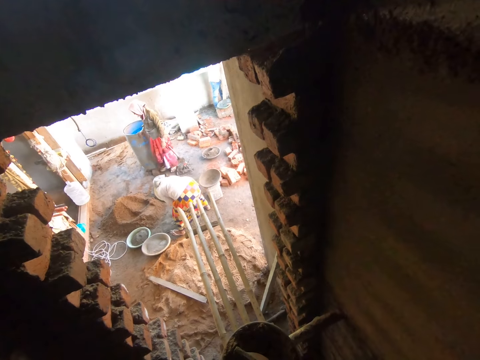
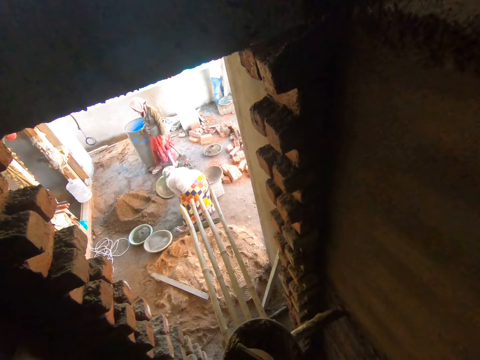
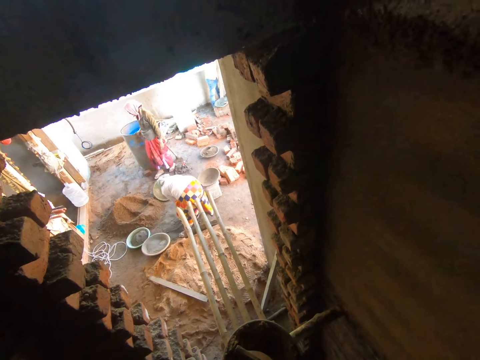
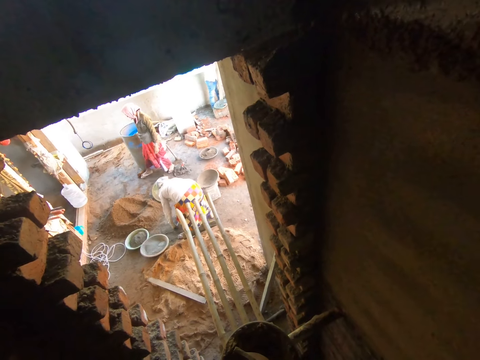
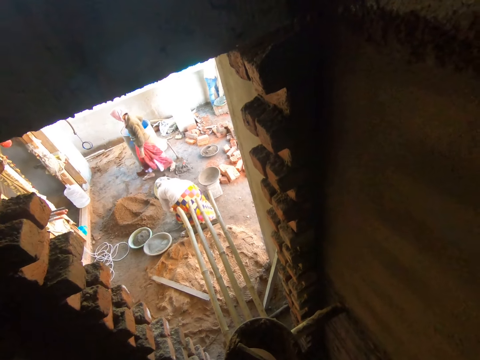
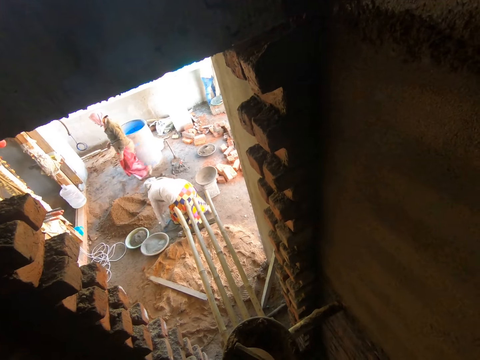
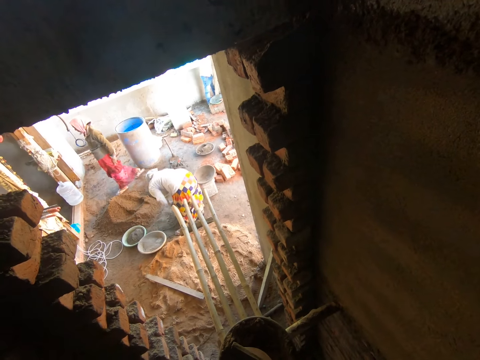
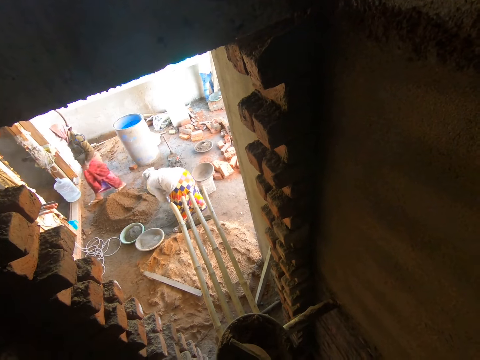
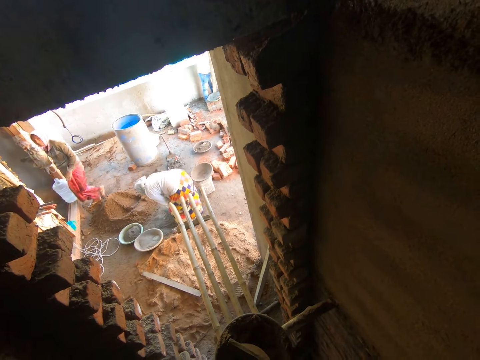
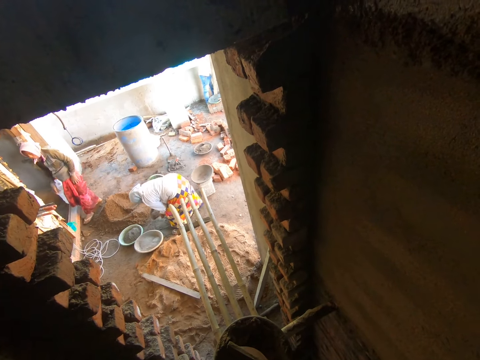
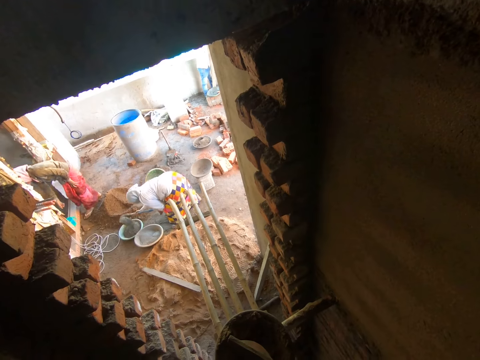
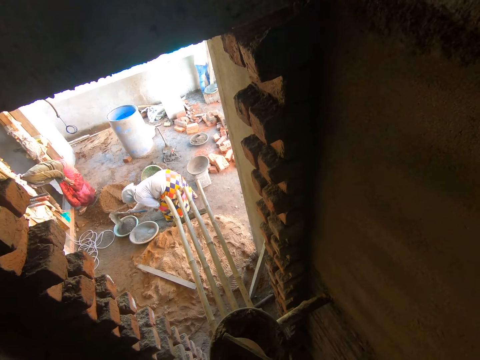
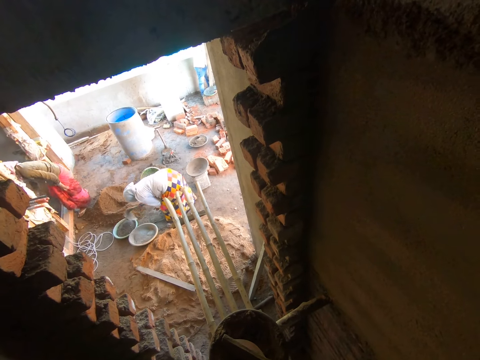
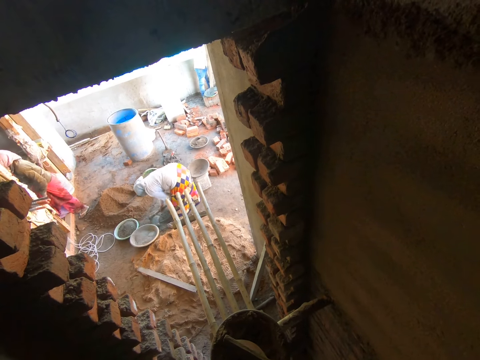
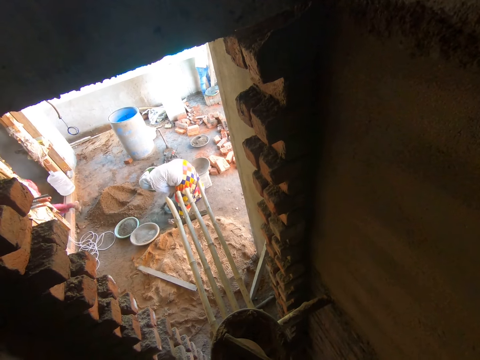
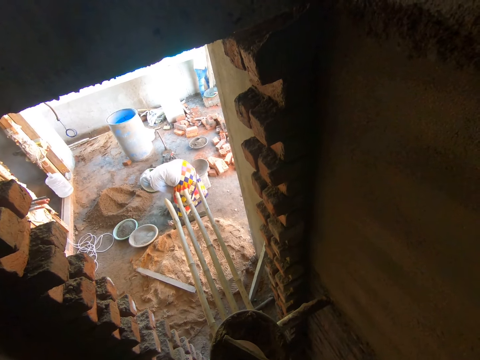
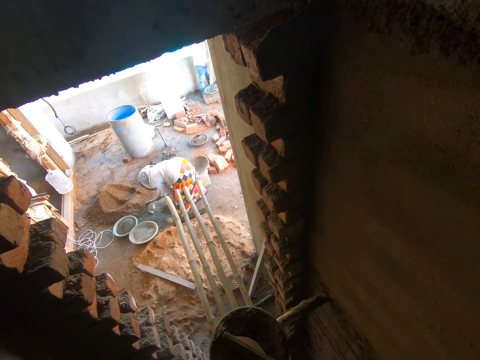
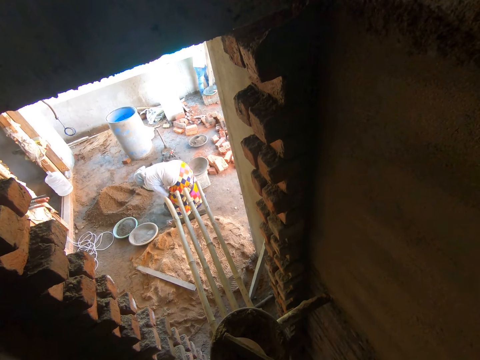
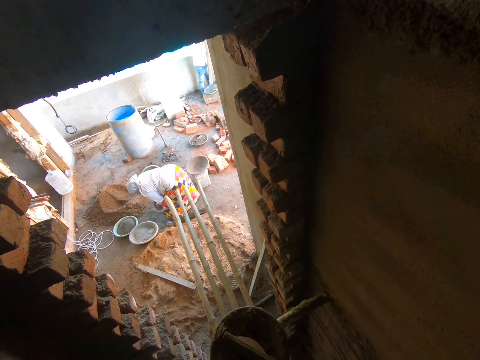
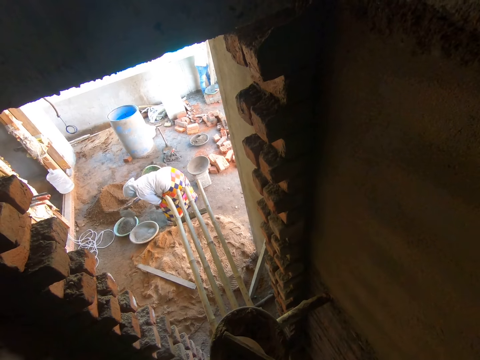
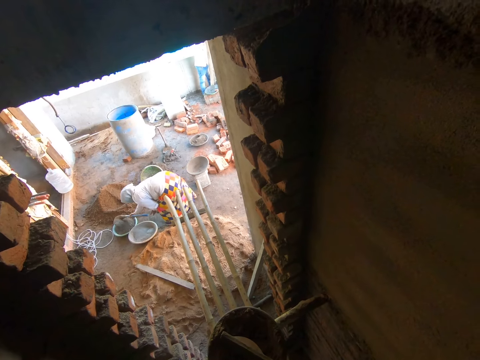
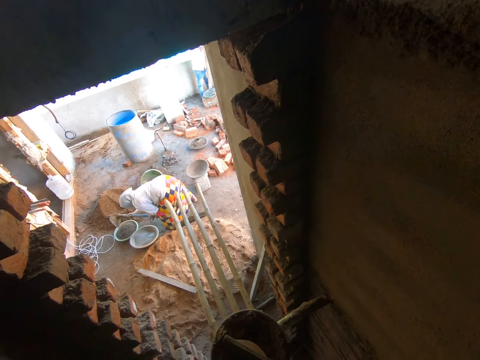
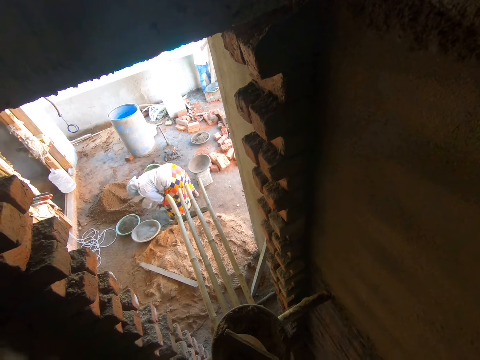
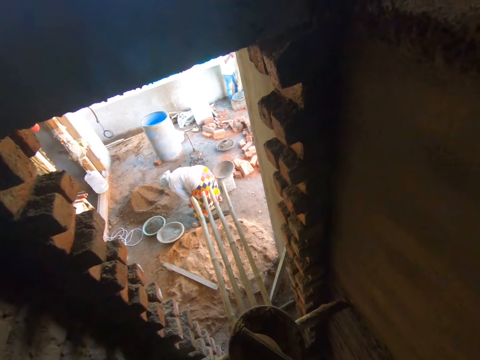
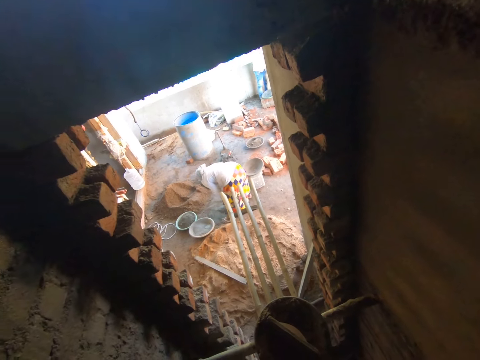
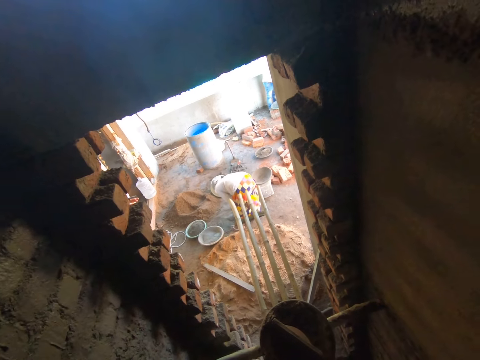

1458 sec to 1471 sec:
A woman gathers the cement on the ground with the shovel in both hands. Another woman moves a stone with her right leg. She moves the stone with her right leg repeatedly. The other woman walks towards the entrance of a house on the other side. The other woman picks a bowl or jug from the ground with her right hand. The first woman pours the cement in a bowl with the shovel in both hands. The other woman walks into the house. The first woman scoops some cement from the ground with the shovel in both hands, and pours the cement in the bowl with the shovel in both hands.

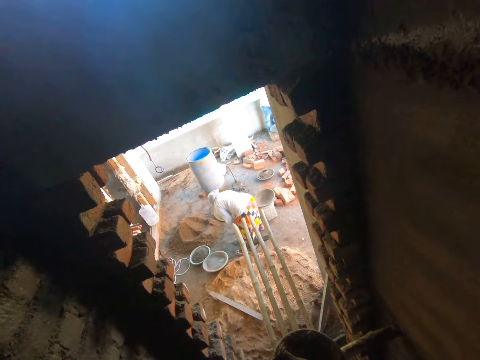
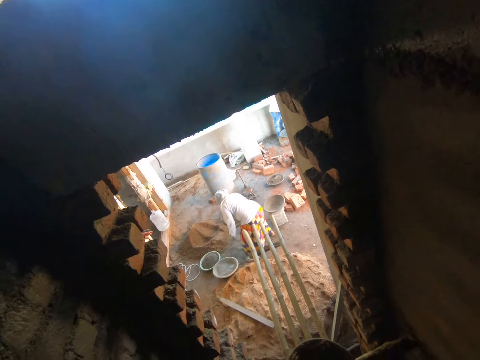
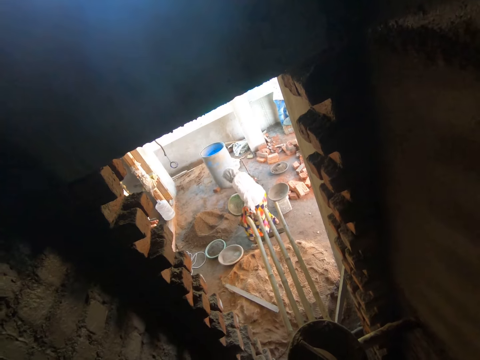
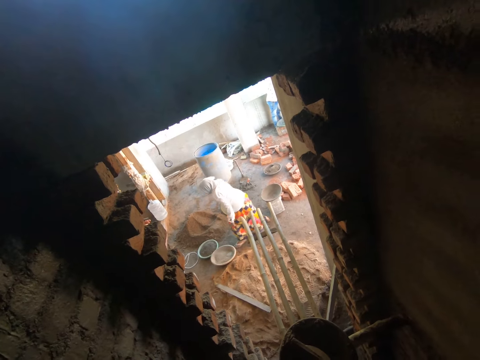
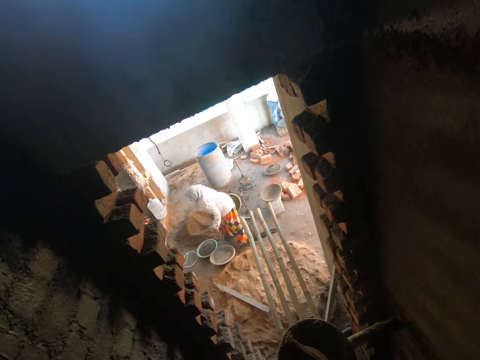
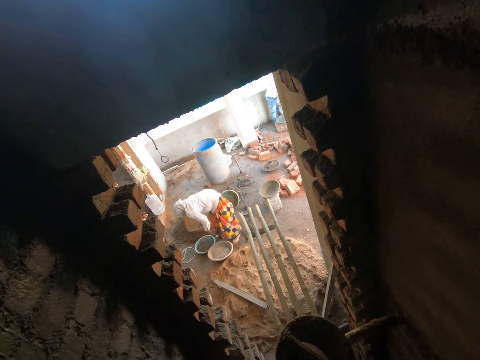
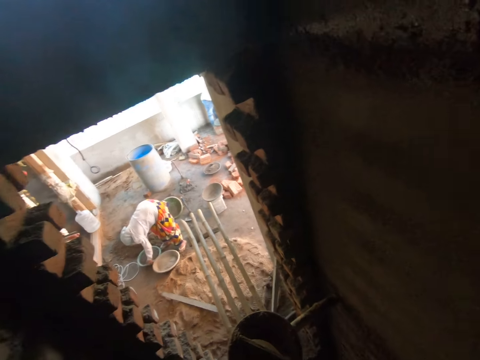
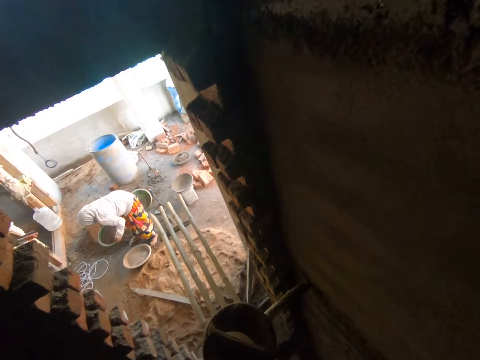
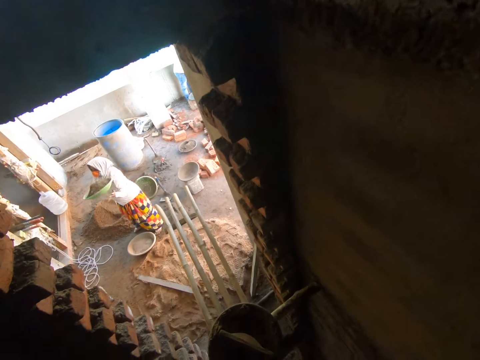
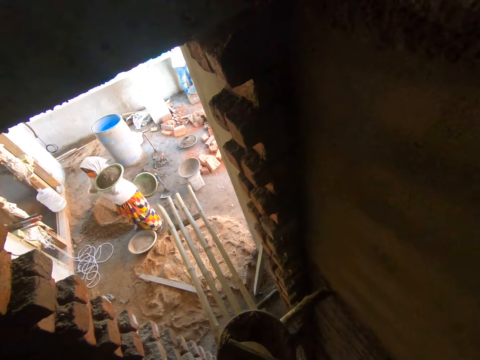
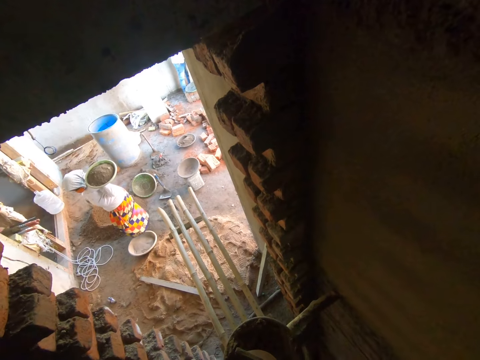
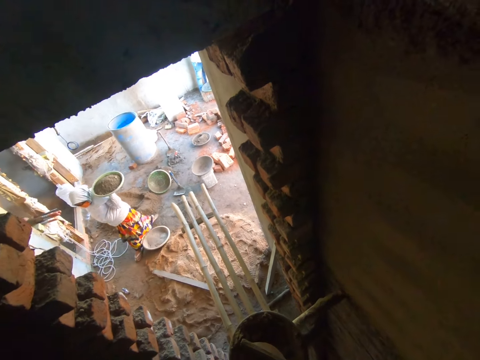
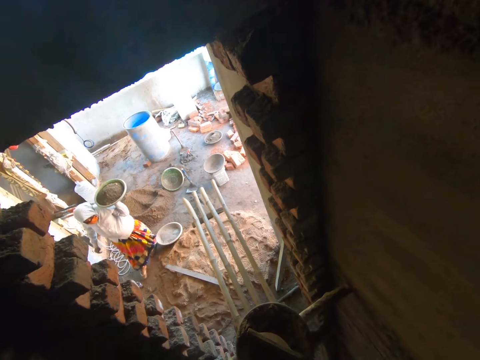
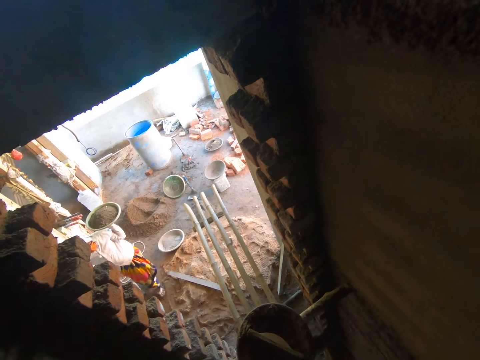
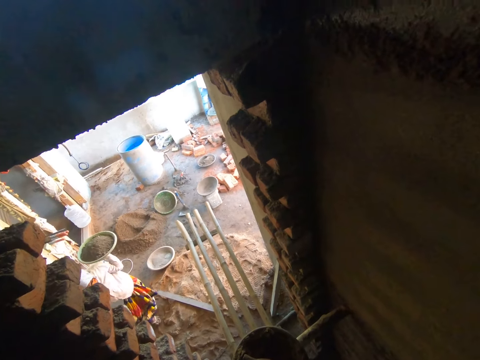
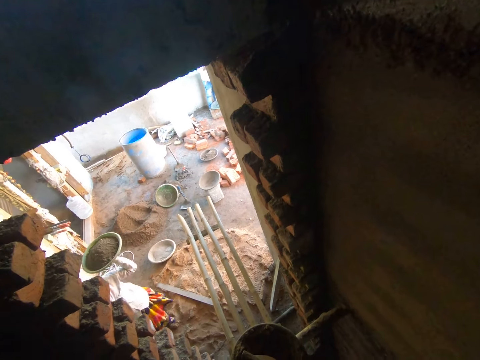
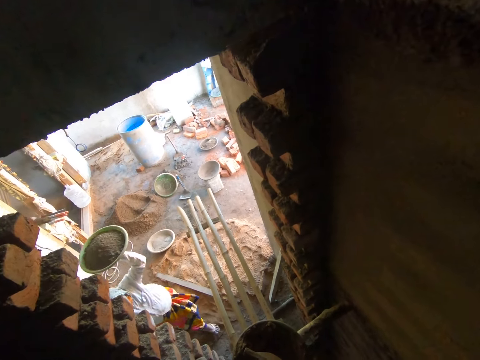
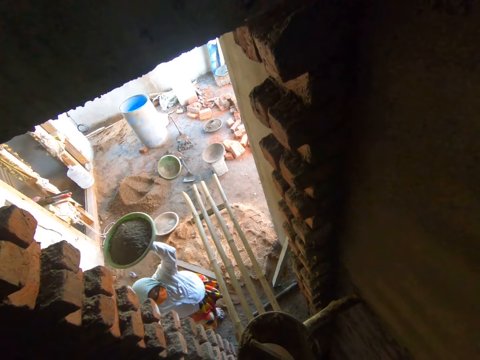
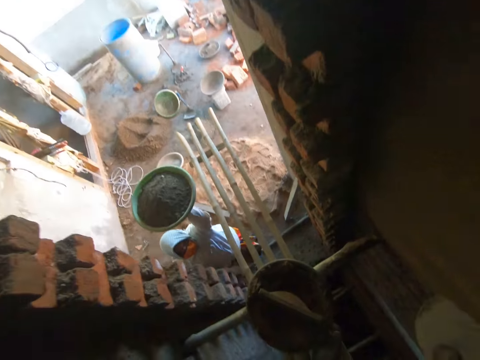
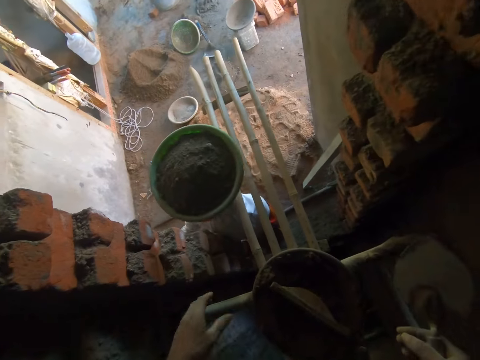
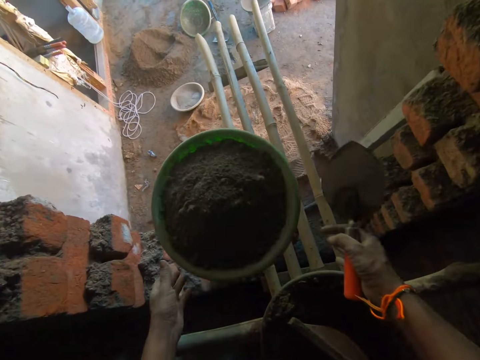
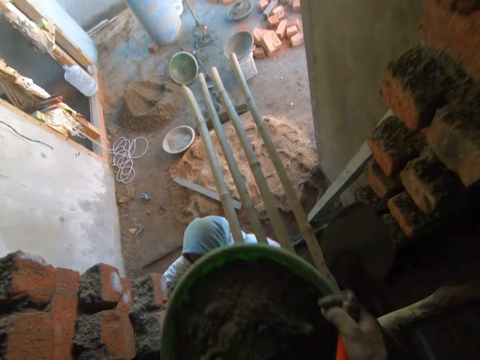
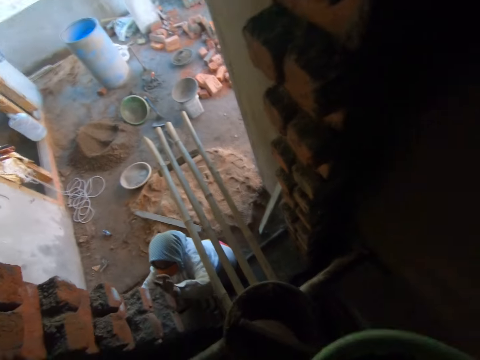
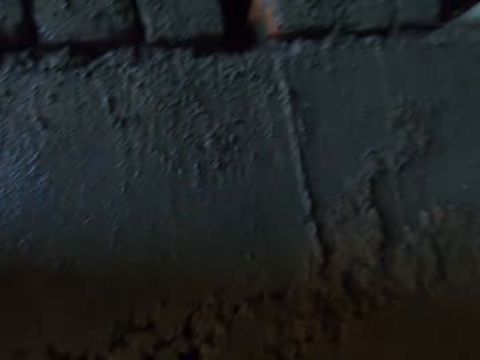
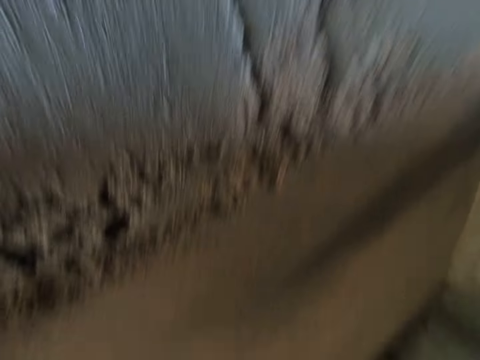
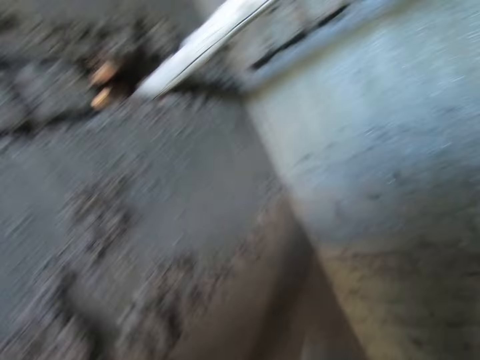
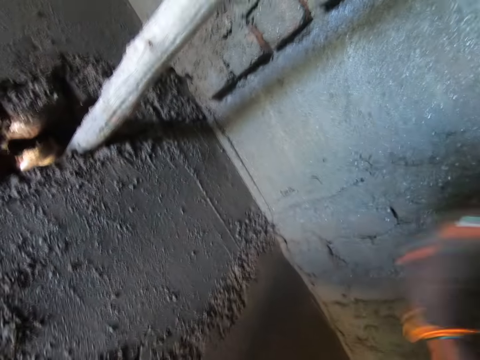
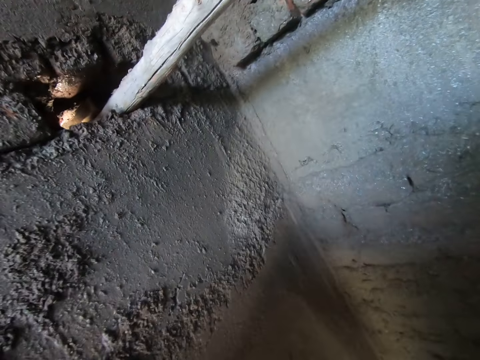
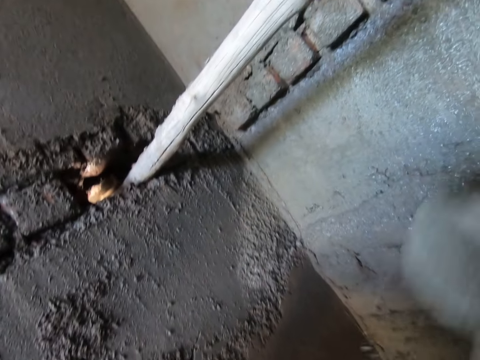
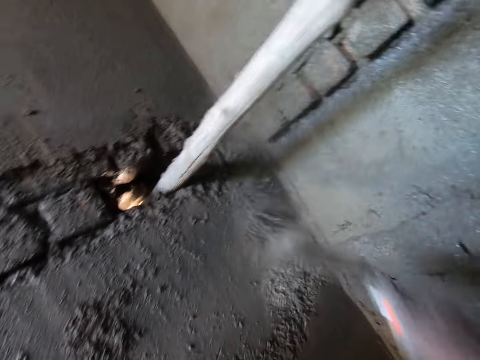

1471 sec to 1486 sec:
A woman stands up and moves around. The woman picks the bowl or basin from the ground with both hands. She holds the basin with the other hand. She walks towards the row of bamboo sticks. She lifts the basin. She hands the bowl to the camera wearer with both hands. The camera wearer collects the bowl from the woman with both hands. He moves around. He flings some cement on the wall with the trowel in his right hand. He flings some cement on the wall with the trowel in his right hand again.
